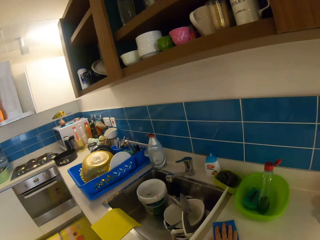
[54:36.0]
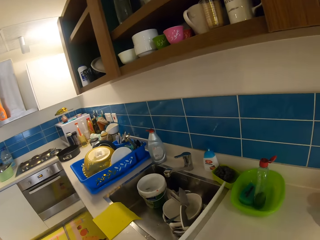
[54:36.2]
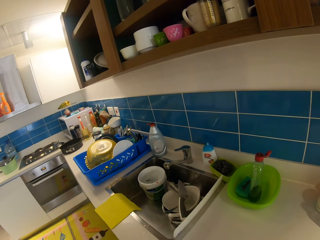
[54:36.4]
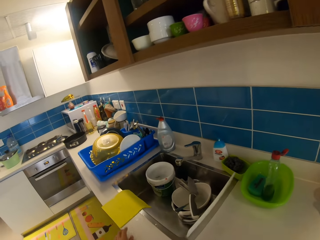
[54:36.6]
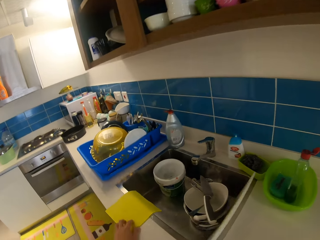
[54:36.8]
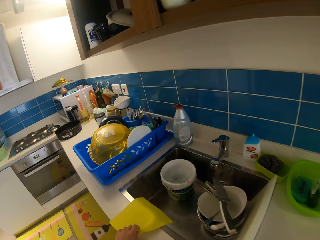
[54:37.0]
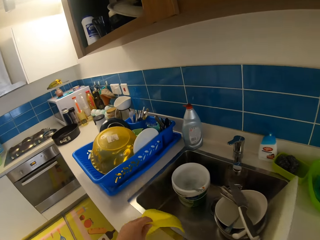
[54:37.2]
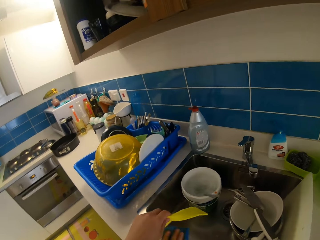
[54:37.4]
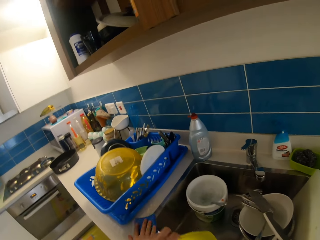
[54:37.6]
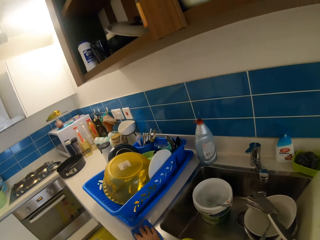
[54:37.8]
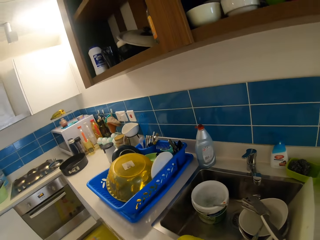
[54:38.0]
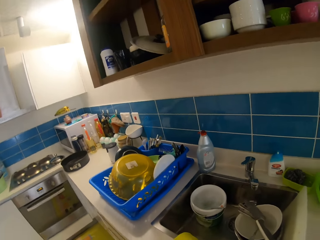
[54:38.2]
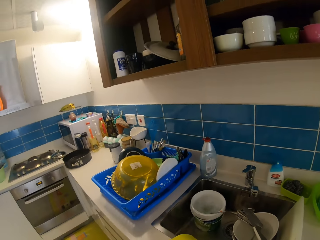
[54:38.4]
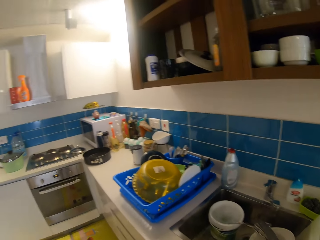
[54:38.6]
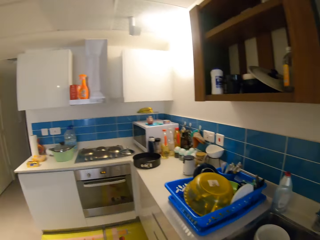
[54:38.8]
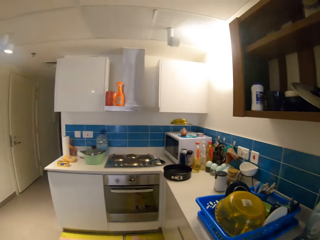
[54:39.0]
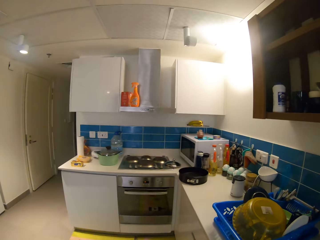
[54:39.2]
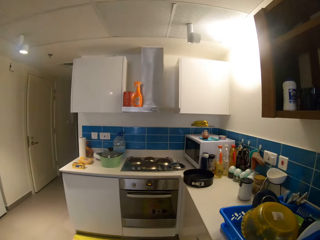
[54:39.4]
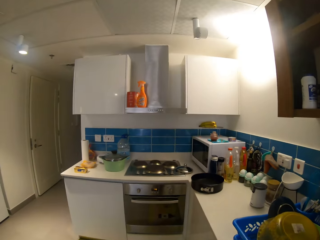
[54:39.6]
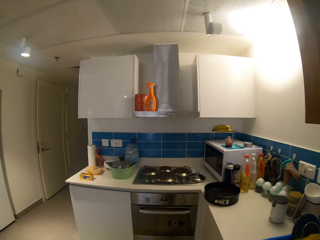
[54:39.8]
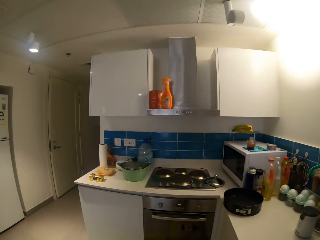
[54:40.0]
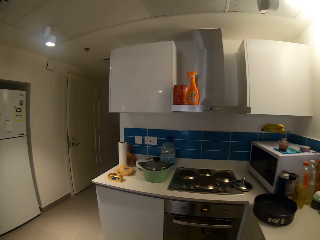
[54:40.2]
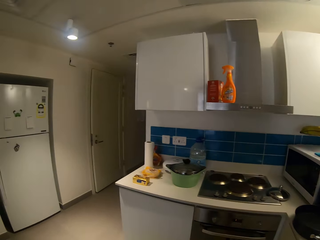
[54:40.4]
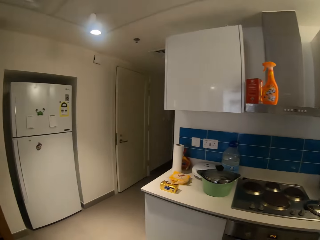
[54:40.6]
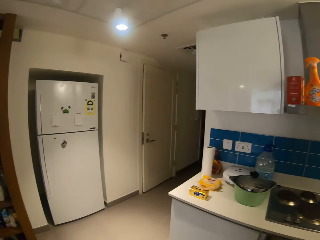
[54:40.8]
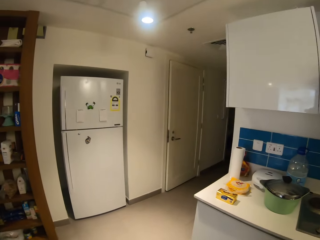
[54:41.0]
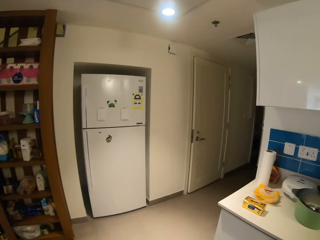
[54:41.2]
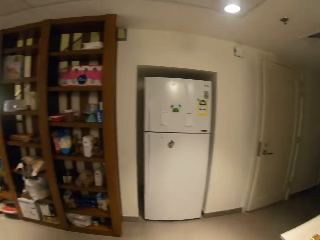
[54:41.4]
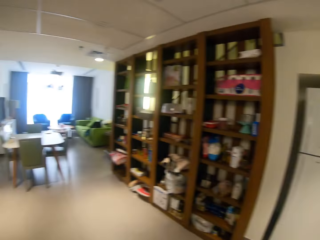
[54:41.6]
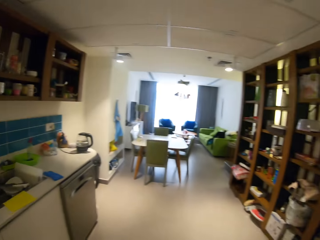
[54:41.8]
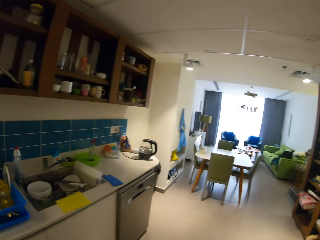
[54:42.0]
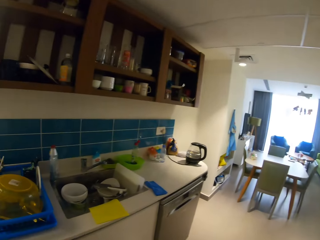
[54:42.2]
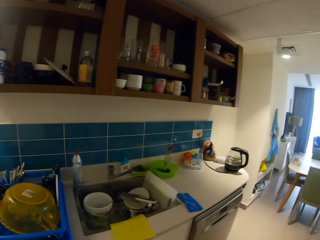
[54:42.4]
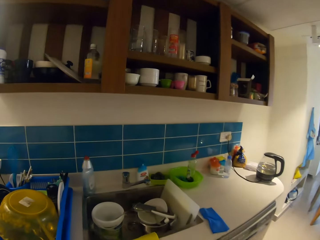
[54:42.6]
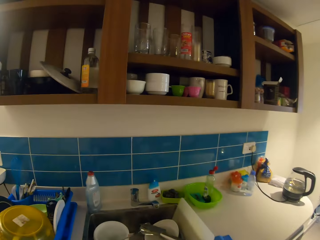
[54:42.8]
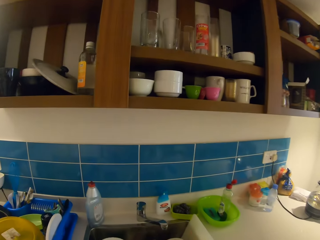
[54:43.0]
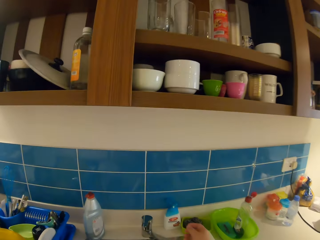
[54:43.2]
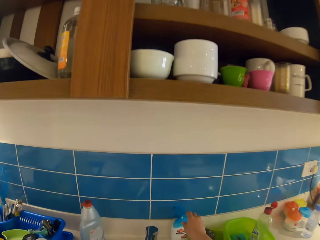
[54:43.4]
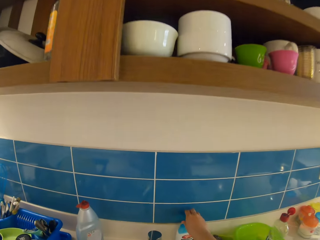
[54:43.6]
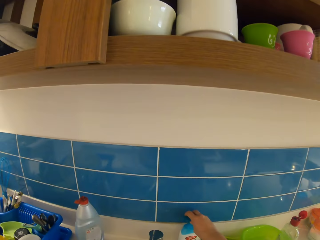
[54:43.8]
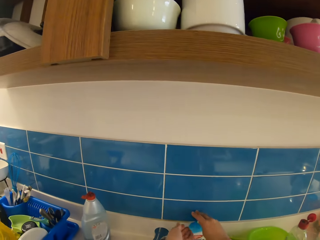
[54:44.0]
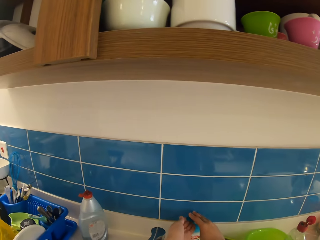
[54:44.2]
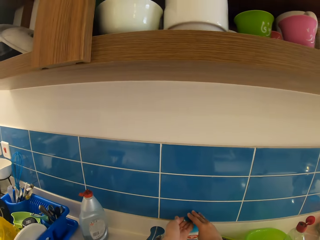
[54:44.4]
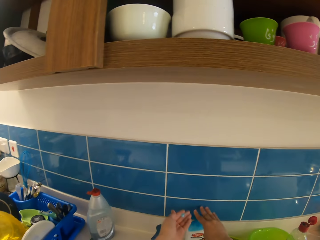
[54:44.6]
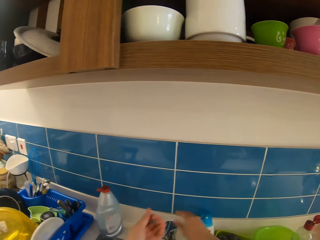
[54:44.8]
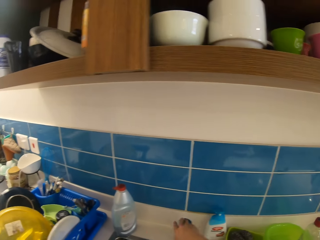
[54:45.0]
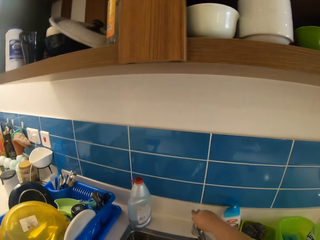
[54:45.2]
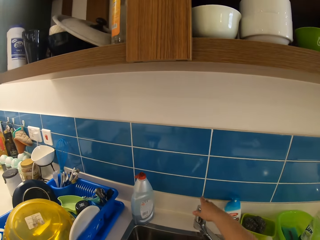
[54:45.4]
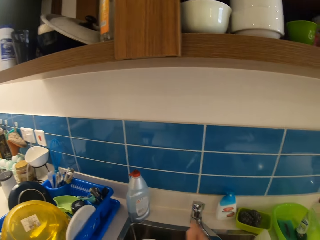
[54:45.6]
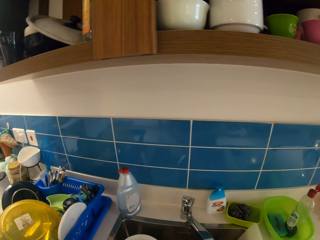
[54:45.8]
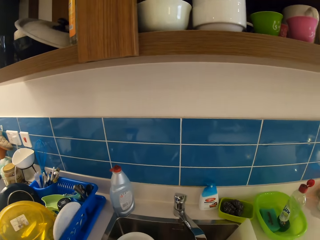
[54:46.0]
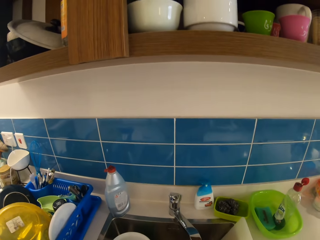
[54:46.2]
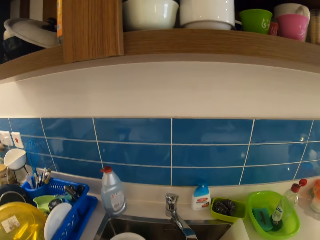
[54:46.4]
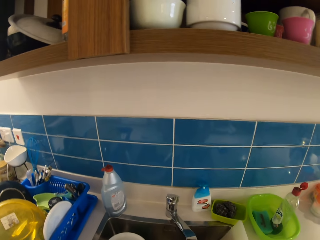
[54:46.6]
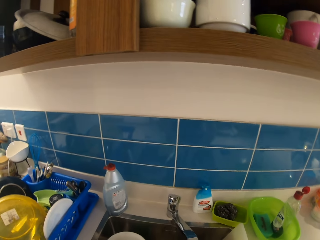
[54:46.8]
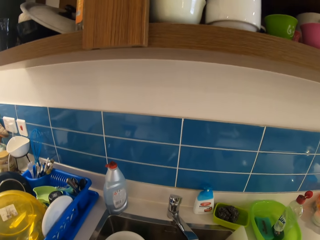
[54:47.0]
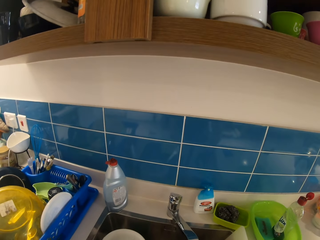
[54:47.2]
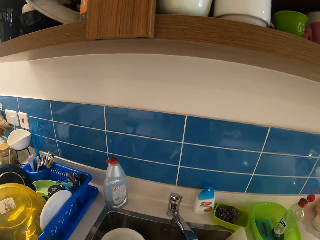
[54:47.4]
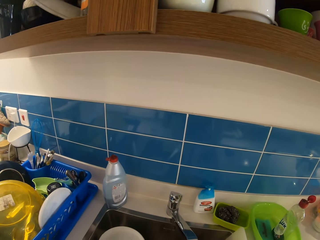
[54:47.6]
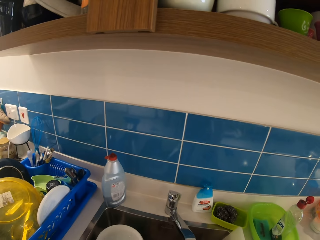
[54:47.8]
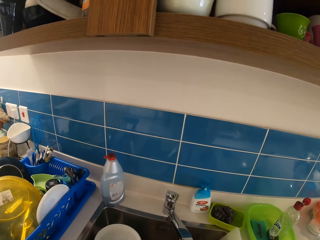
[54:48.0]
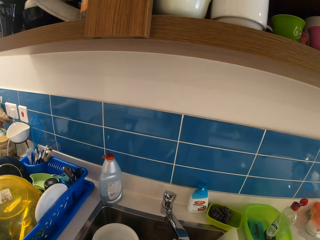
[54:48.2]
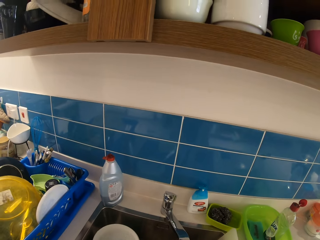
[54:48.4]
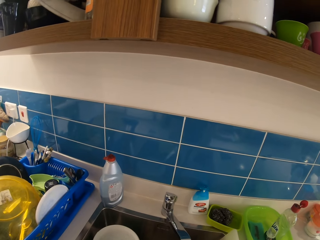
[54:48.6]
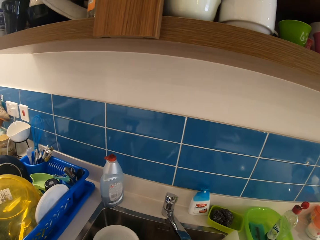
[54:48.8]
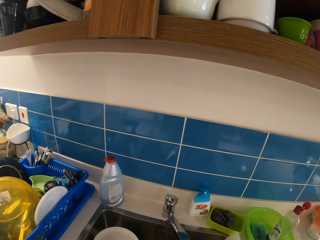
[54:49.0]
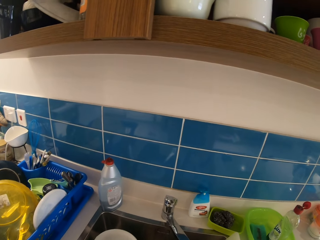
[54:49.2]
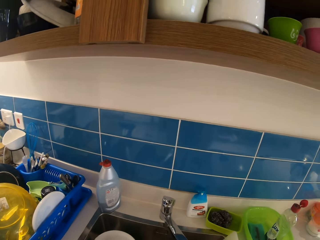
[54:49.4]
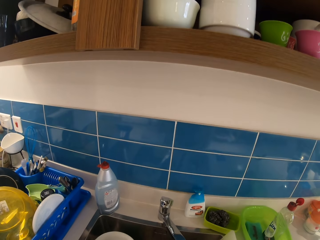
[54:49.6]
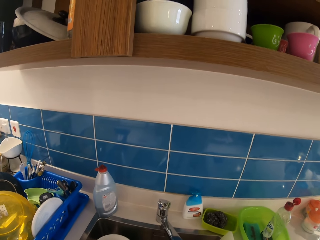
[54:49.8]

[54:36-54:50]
The camera wearer cleans a worktop with the napkin in his right hand. He picks up a yellow cloth on the worktop with his left hand. He cleans the worktop with the napkin in his right hand. He walks around the house. He presses a dish soap bottle with his right hand. He applies soap on his hands. He pours soap from the bottle in his left hand. He turns on the tap with his right hand. He washes his hands under the tap in the sink.

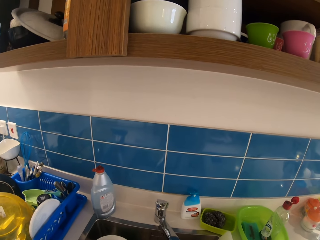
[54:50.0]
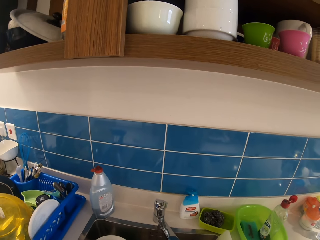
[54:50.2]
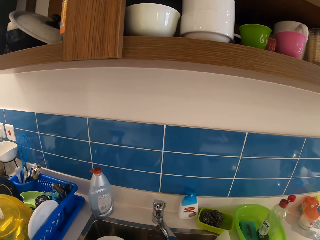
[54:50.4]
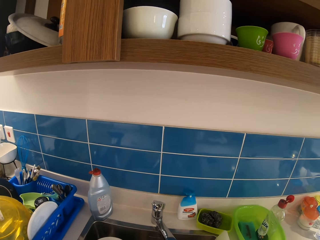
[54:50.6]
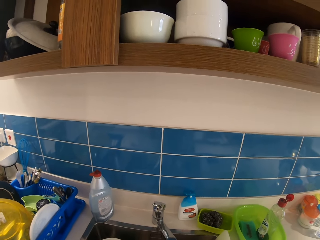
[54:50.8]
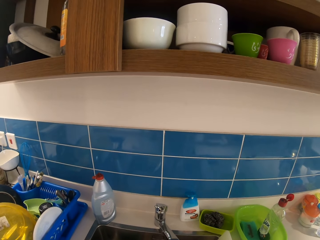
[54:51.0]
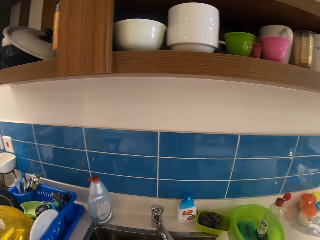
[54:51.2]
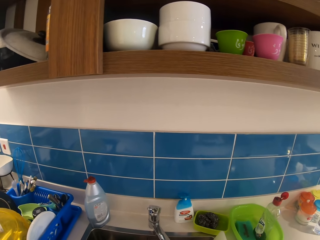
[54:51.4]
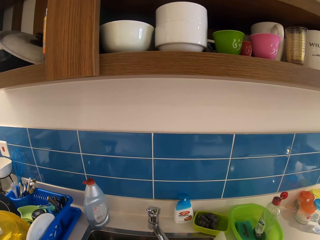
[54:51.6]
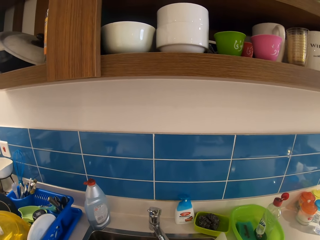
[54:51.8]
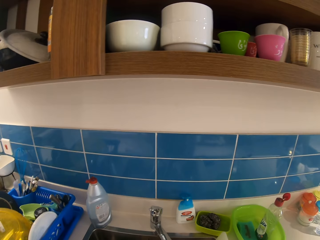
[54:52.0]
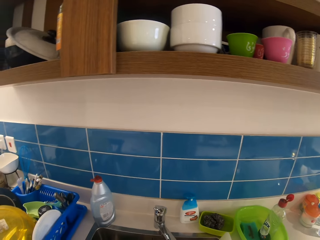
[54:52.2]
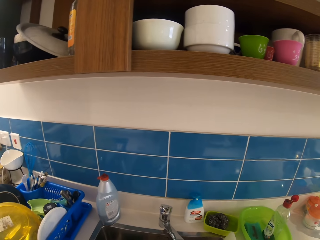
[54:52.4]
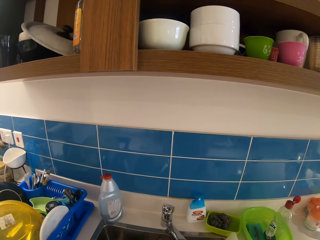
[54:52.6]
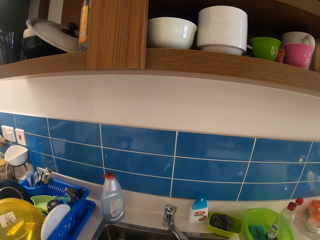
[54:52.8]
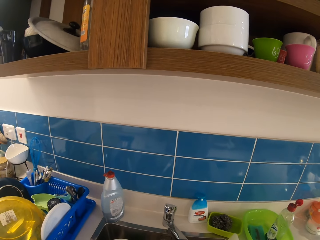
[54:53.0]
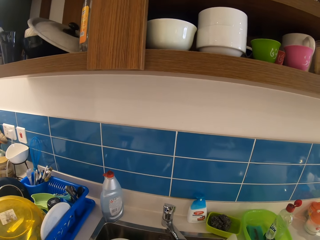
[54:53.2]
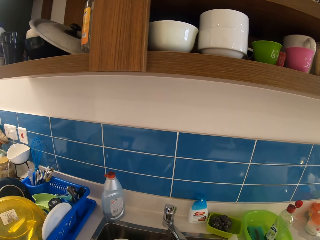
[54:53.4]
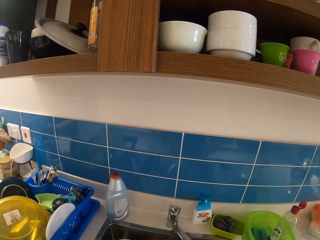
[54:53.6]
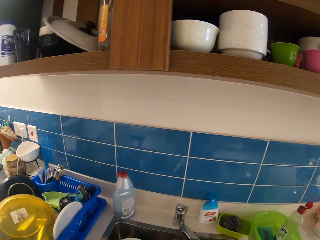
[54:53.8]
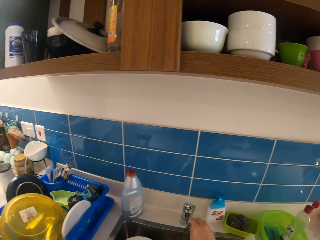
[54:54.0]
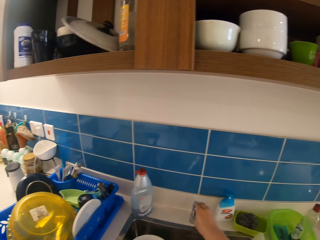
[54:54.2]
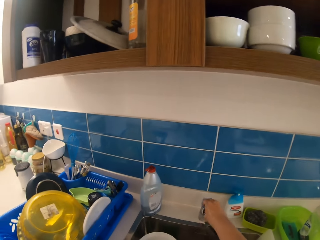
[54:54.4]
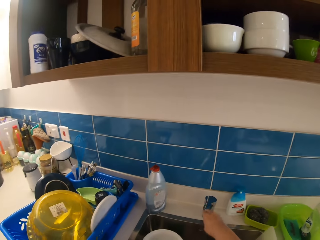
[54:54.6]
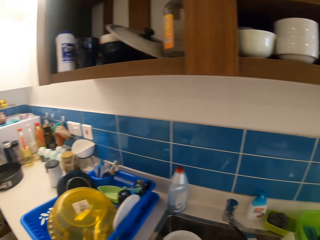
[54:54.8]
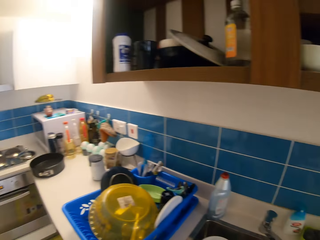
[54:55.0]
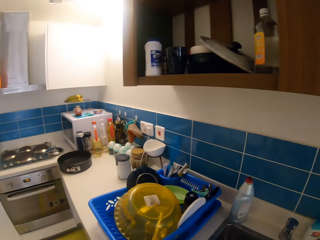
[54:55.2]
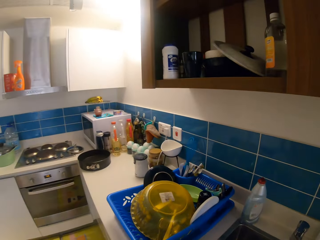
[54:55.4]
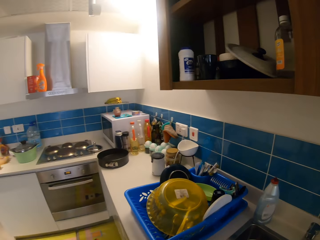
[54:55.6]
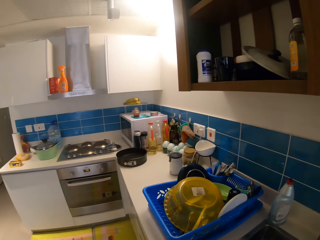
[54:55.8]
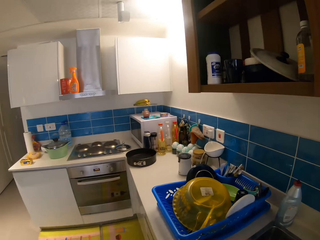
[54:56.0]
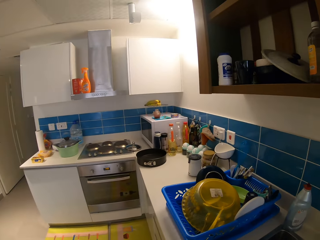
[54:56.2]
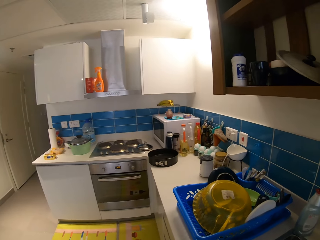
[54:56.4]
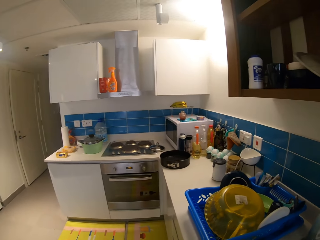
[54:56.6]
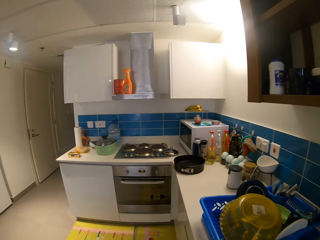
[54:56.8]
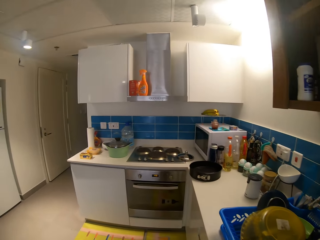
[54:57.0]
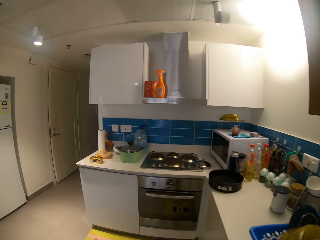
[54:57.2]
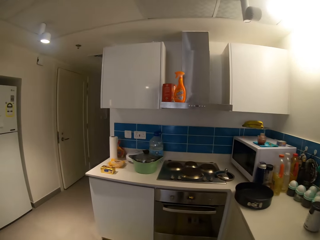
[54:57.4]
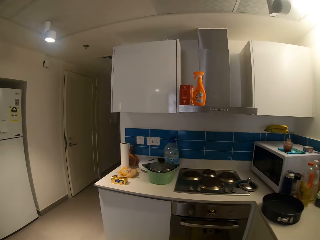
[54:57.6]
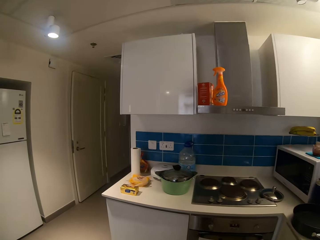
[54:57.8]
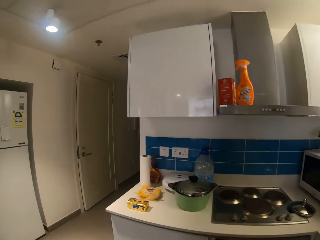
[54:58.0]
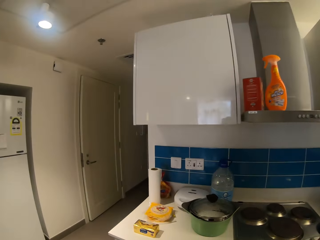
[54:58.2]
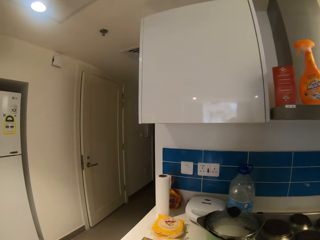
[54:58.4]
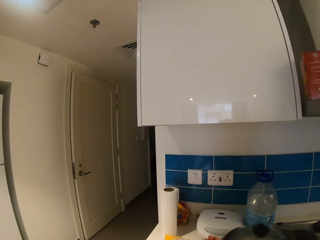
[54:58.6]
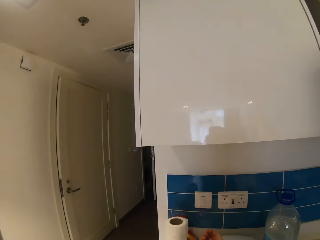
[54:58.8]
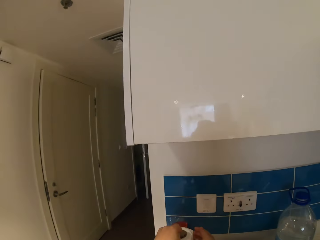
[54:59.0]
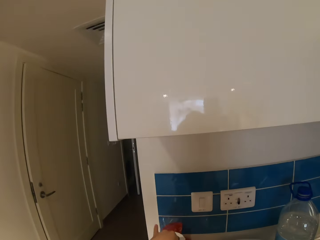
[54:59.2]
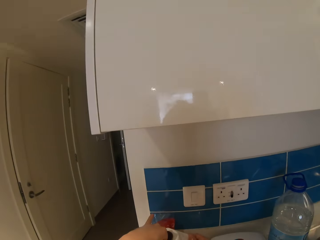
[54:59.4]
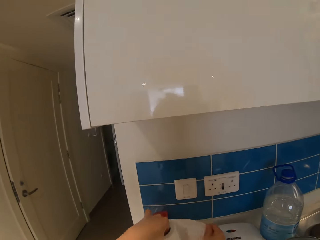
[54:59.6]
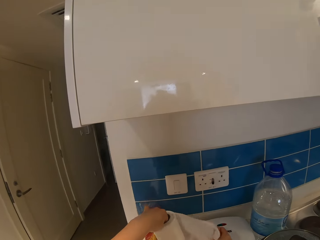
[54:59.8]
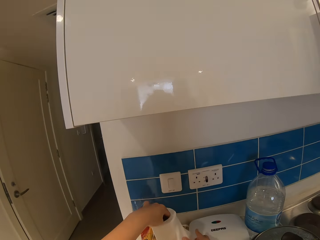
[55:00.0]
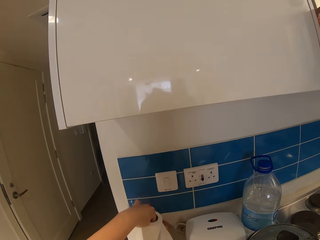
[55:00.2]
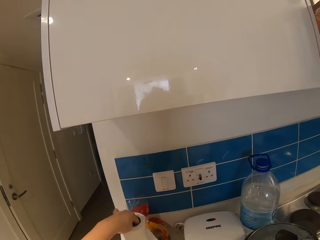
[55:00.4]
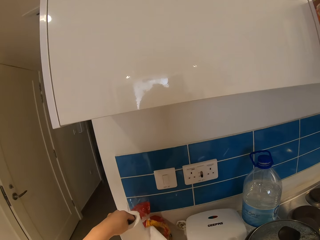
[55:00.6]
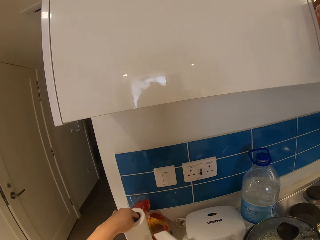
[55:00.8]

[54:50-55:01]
The camera wearer turns off the tap with his right hand. He walks around the house. He walks toward a tissue roll on the worktop. He tears out a piece of tissue paper with both hands.
